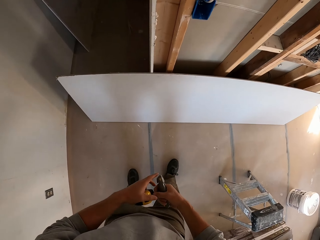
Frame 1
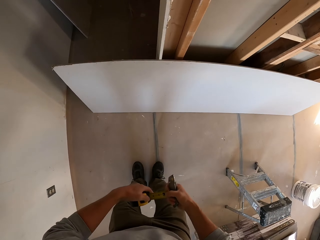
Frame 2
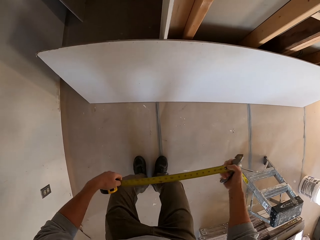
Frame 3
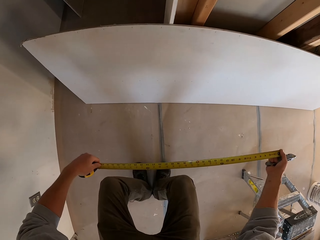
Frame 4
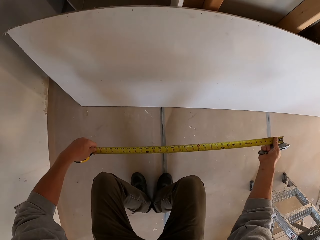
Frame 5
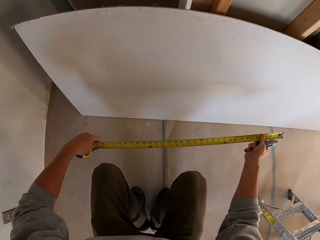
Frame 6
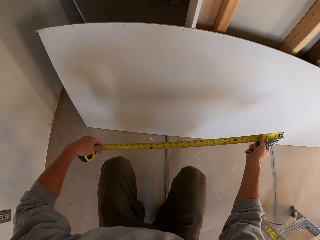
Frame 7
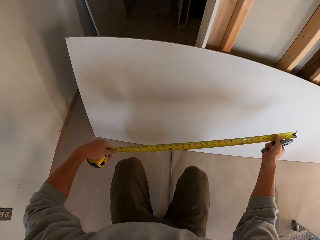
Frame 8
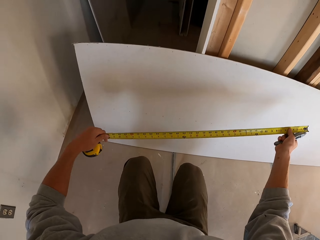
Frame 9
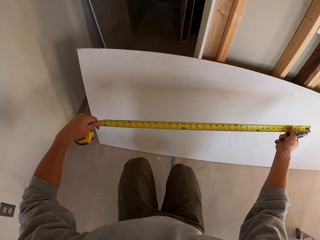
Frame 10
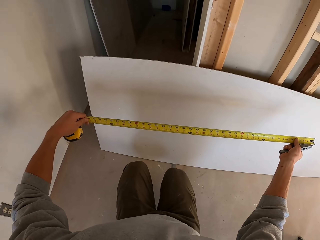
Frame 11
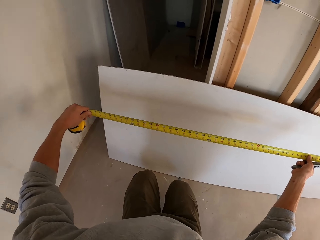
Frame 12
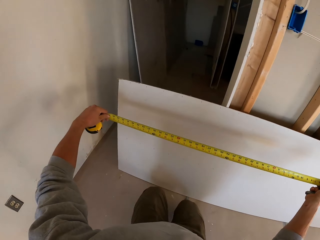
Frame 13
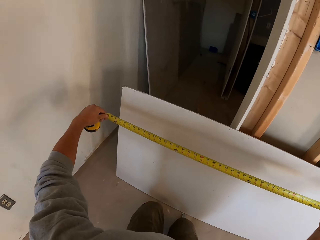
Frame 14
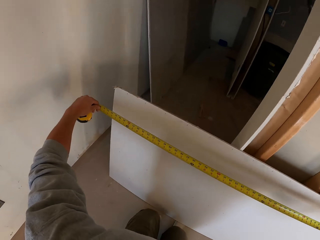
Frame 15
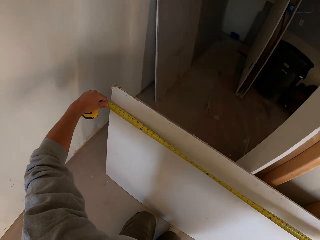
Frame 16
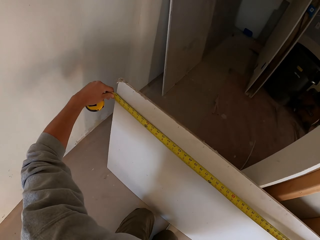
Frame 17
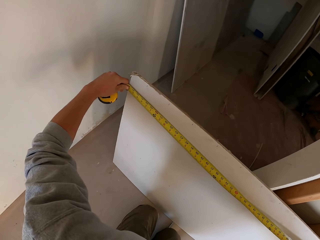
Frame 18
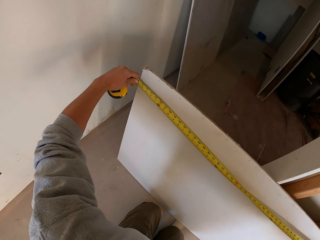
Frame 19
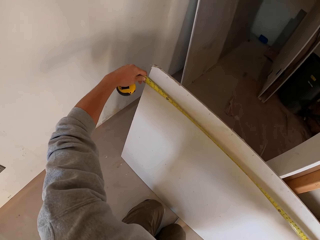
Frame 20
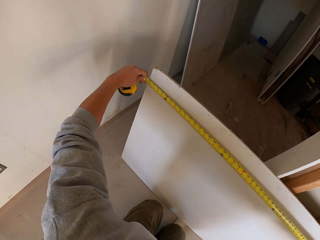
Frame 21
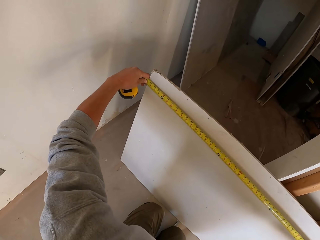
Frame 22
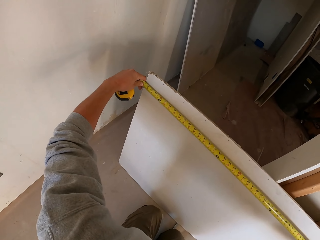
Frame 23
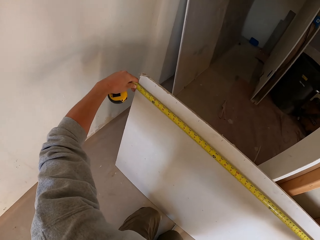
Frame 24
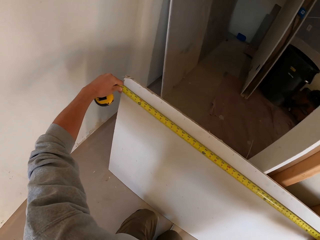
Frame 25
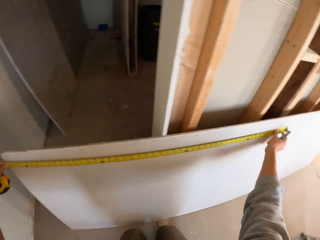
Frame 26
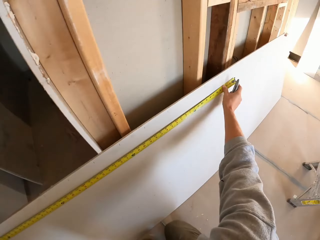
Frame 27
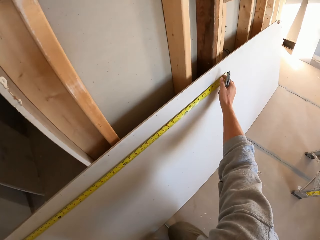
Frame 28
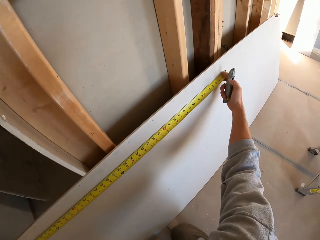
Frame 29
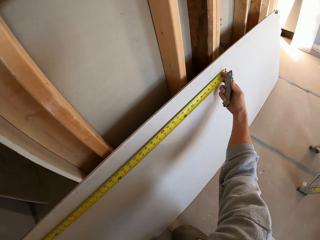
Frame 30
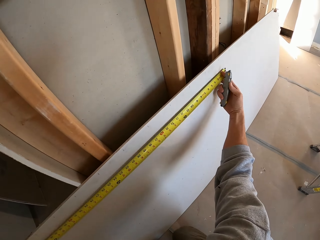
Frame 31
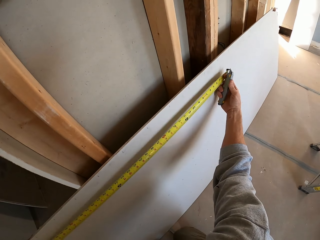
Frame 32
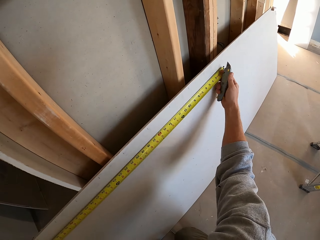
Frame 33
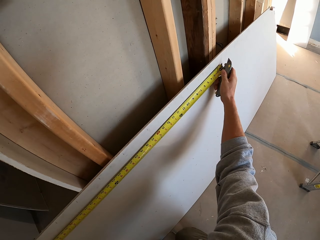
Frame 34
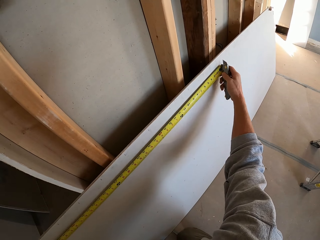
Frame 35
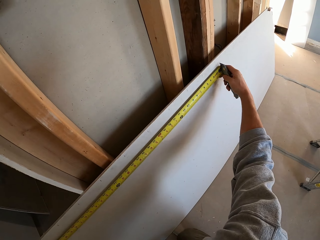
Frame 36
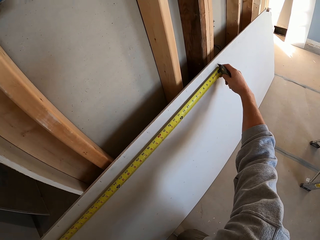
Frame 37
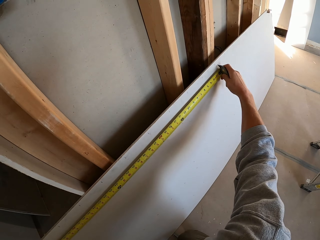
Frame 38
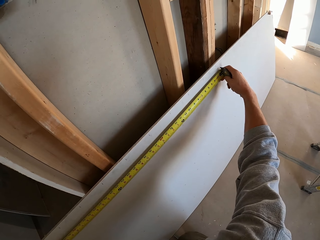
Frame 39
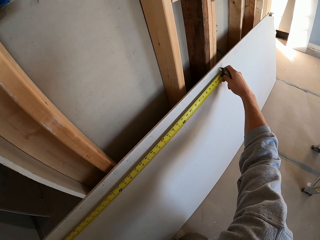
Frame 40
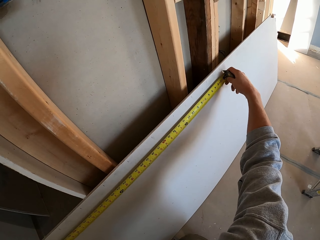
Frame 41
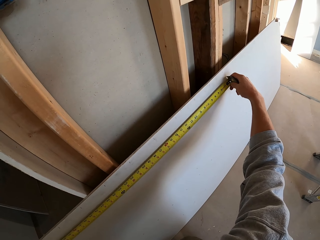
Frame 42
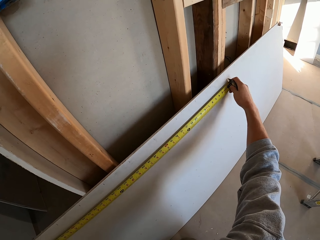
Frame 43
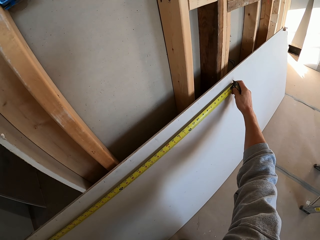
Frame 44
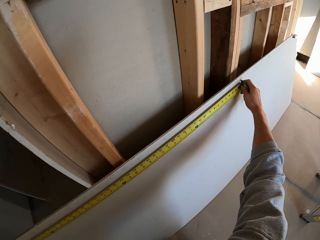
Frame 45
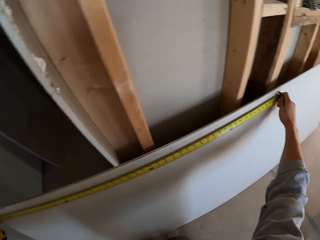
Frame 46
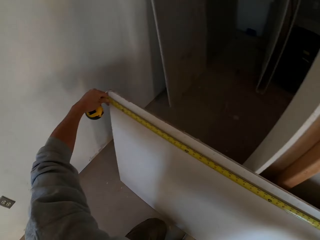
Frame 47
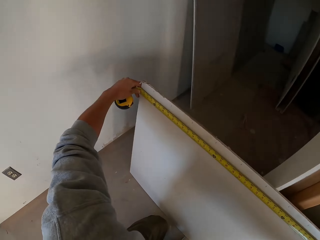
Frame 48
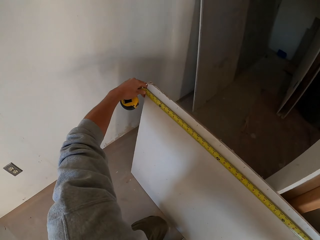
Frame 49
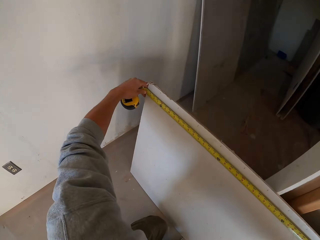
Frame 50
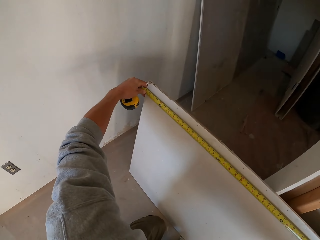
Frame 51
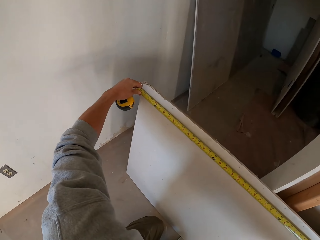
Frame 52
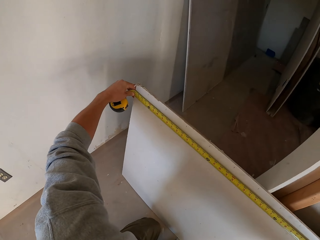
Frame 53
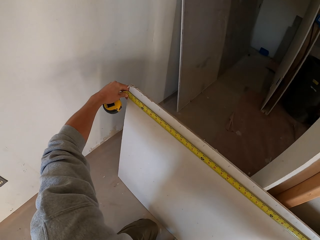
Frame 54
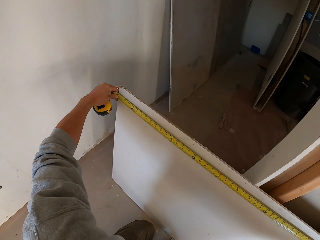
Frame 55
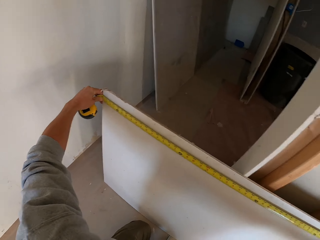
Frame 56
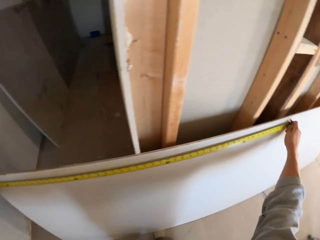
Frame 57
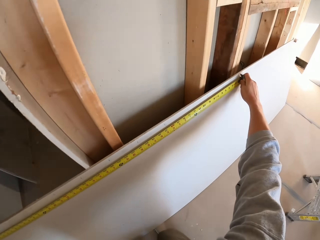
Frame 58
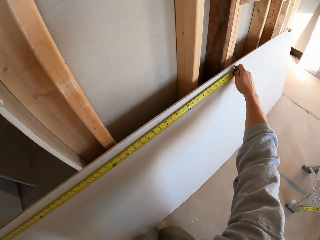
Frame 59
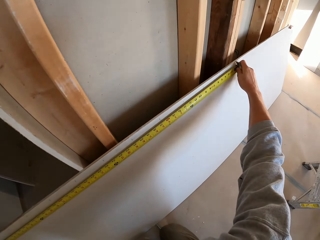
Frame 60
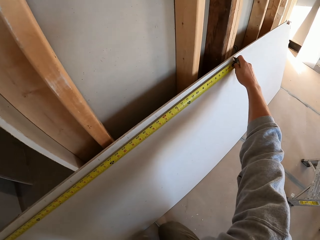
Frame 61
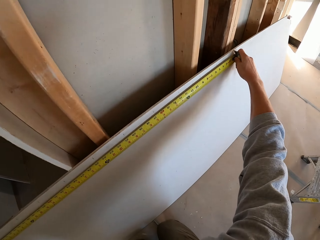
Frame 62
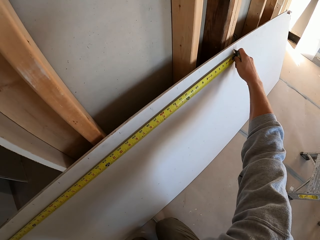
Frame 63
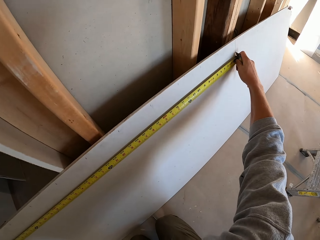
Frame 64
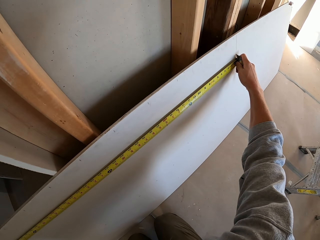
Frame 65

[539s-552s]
The camera wearer holds a cutter knife. They squat down. They pull the tape measure. They hold the tape measure. They measure the ceiling board. They turn to the side. They cut the board with the cutter. They turn to the side. They measure the board. They turn to the side.

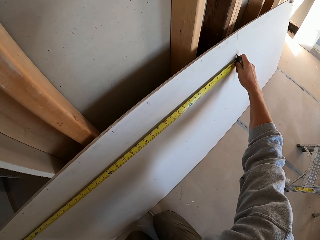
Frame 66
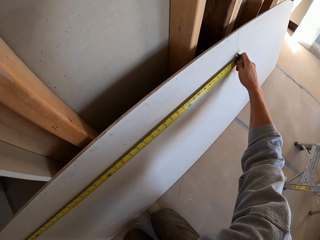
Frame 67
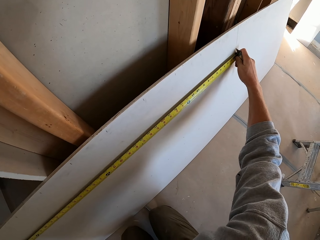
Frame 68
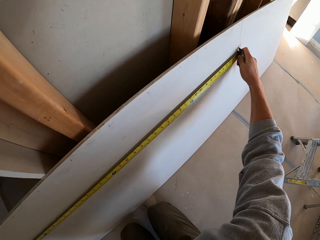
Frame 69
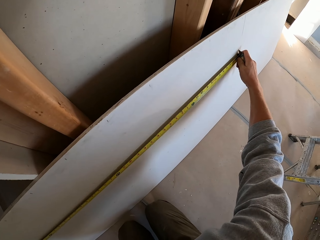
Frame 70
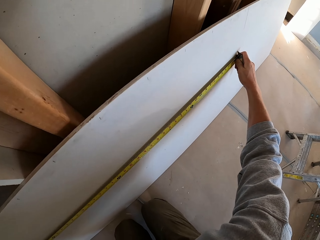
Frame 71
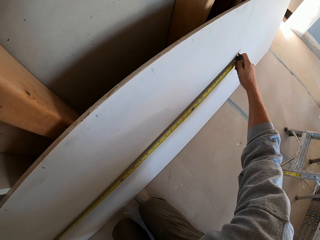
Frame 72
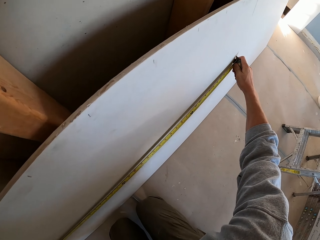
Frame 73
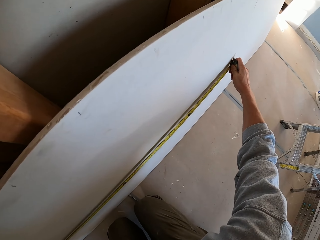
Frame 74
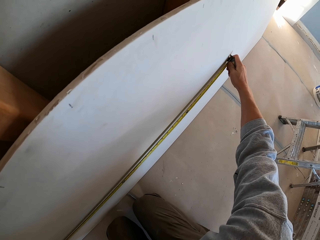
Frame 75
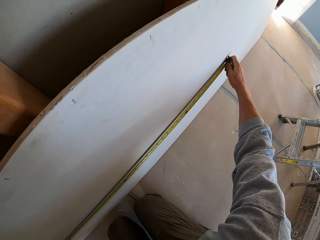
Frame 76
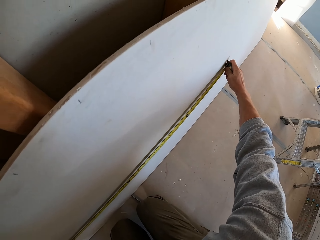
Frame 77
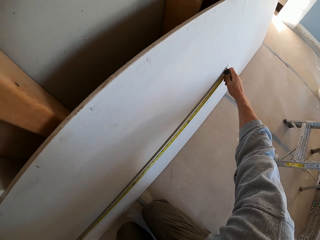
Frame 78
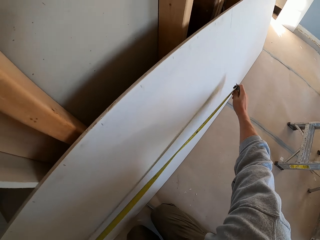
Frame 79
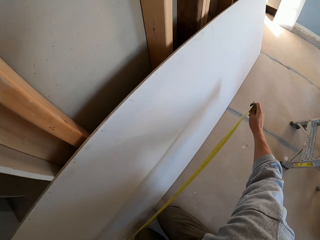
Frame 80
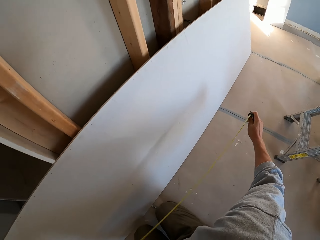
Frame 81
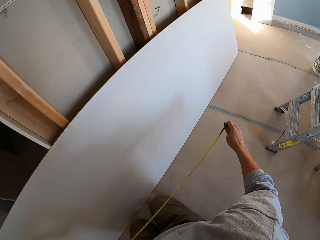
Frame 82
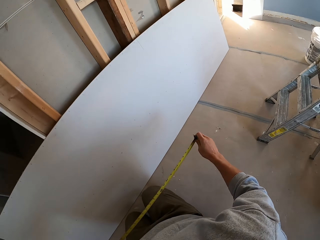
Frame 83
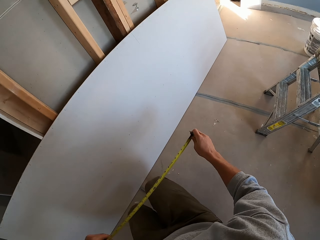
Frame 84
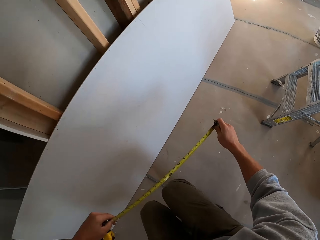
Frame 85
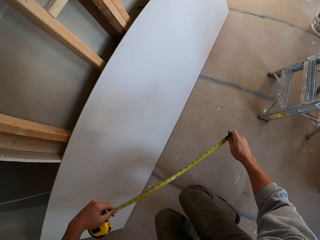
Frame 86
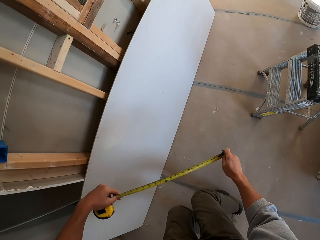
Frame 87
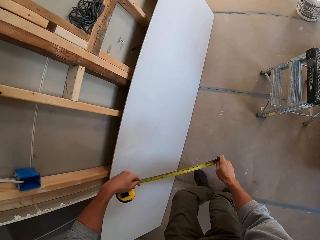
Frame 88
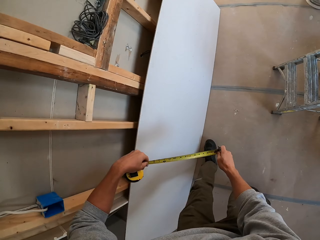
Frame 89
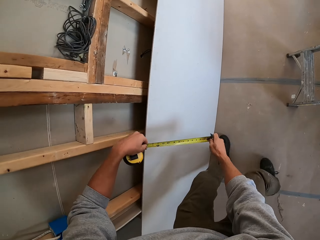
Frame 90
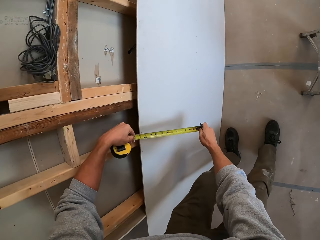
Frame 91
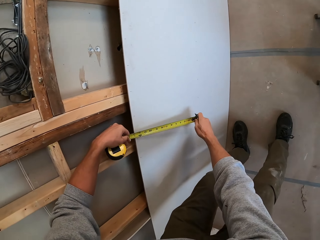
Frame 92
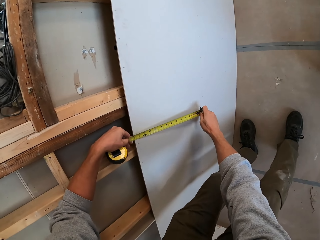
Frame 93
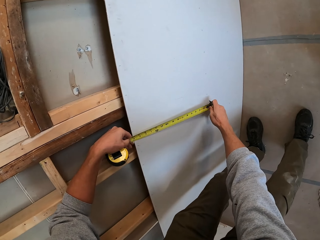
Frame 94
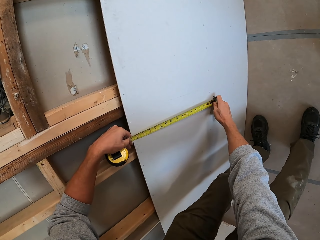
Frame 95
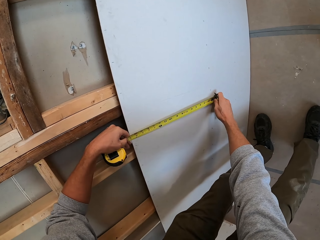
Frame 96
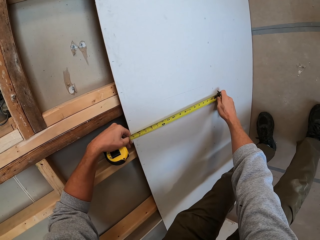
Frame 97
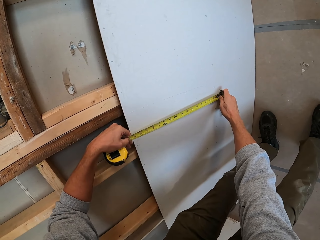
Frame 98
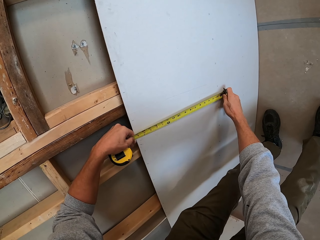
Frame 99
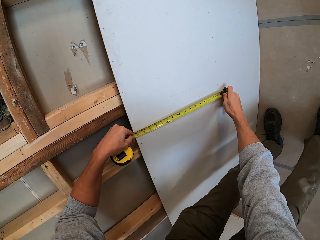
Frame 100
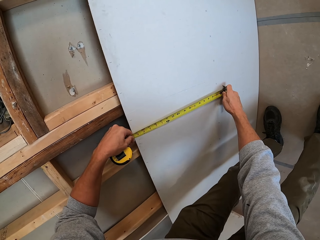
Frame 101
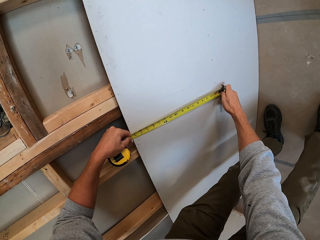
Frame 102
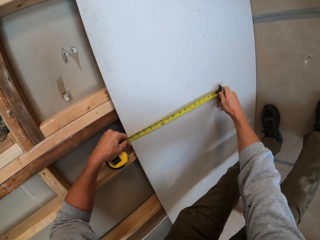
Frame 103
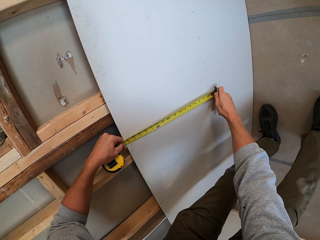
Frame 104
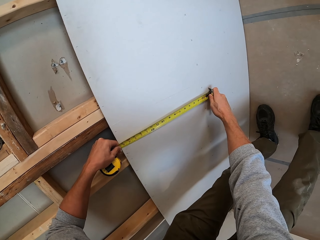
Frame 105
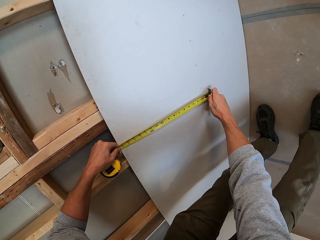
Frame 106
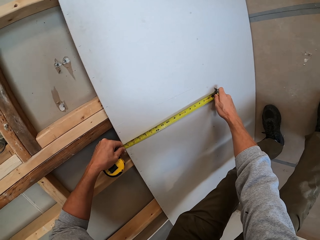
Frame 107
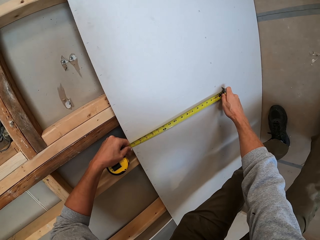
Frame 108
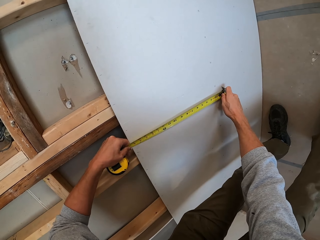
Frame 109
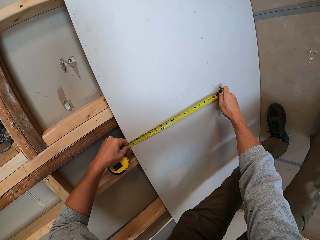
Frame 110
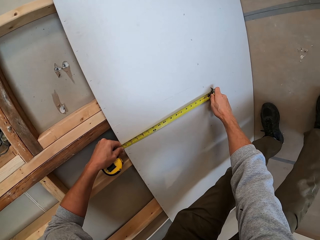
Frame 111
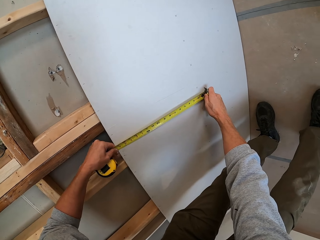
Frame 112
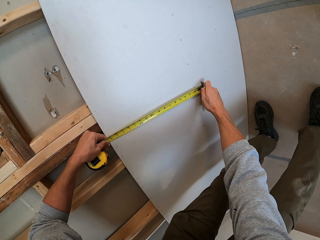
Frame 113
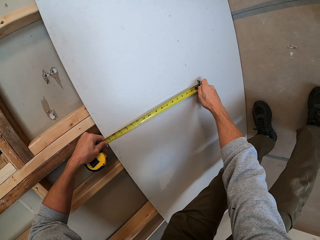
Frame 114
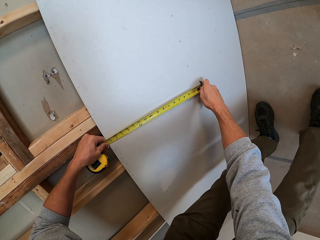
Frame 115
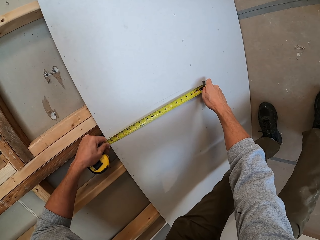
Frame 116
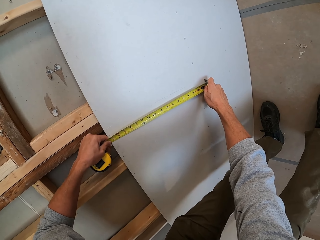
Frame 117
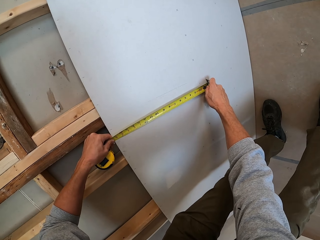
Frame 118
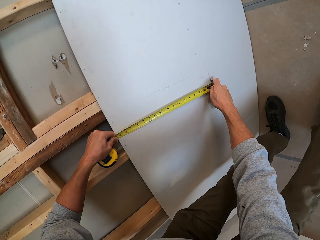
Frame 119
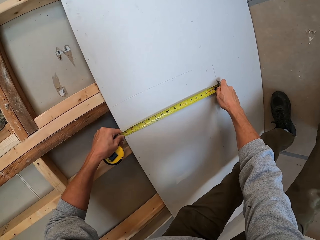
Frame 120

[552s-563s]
The camera wearer marks the ceiling board. They cut the board with a cutter. They remove the tape measure from the board. They stand up. They measure the ceiling board. They hold the tape measure on the board.
